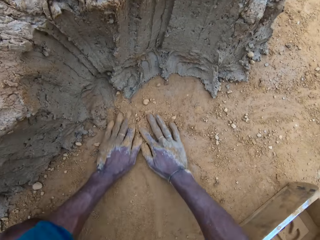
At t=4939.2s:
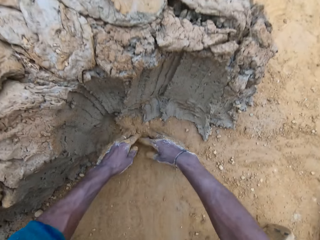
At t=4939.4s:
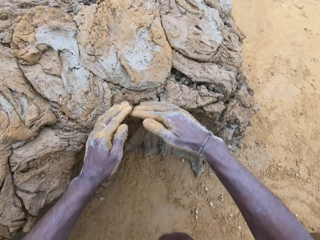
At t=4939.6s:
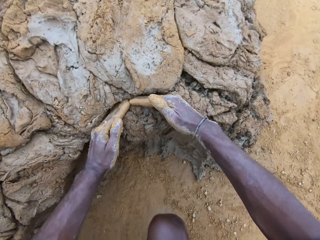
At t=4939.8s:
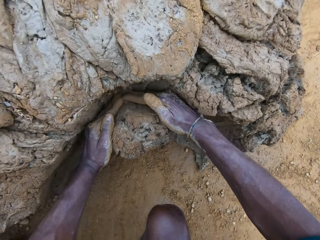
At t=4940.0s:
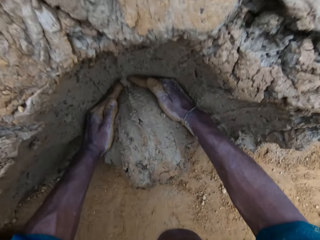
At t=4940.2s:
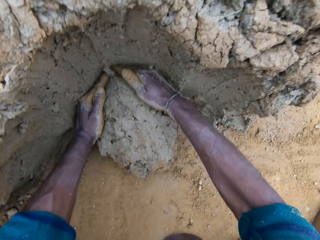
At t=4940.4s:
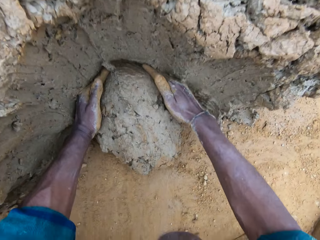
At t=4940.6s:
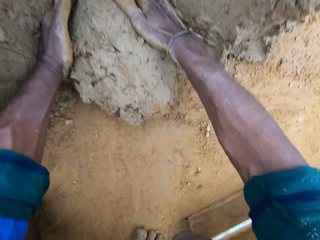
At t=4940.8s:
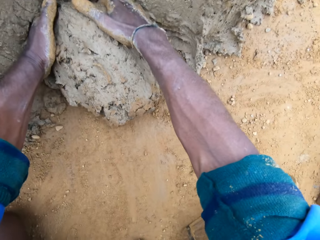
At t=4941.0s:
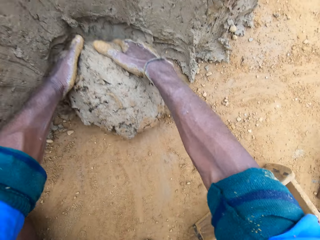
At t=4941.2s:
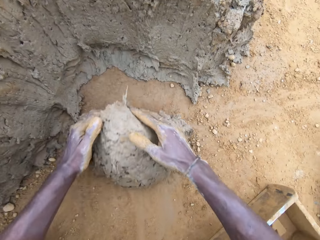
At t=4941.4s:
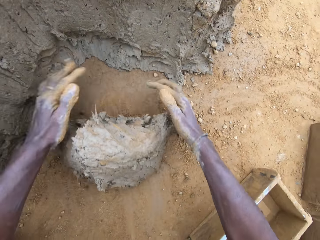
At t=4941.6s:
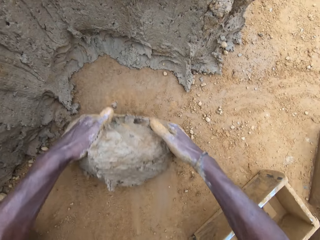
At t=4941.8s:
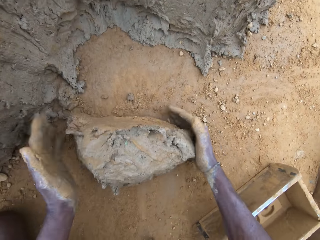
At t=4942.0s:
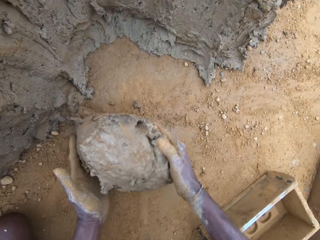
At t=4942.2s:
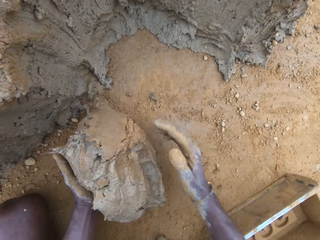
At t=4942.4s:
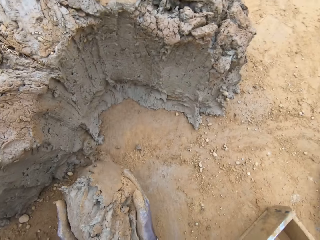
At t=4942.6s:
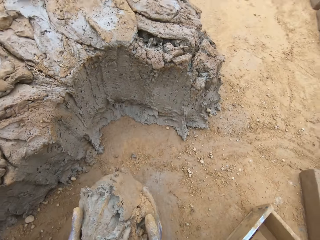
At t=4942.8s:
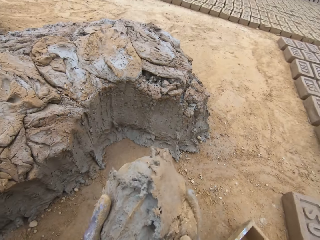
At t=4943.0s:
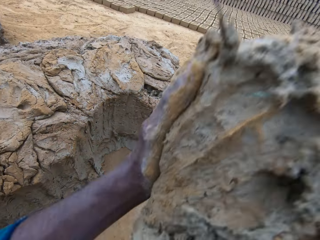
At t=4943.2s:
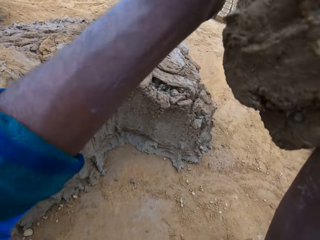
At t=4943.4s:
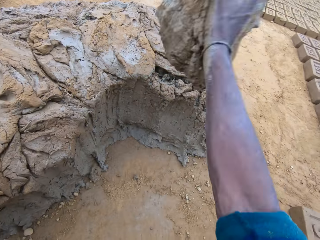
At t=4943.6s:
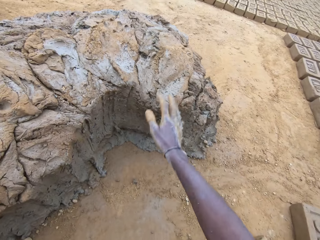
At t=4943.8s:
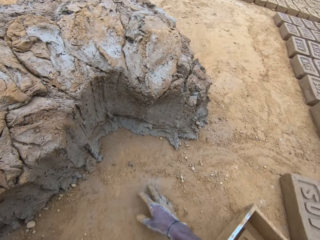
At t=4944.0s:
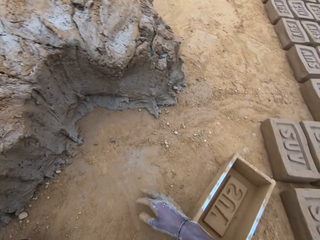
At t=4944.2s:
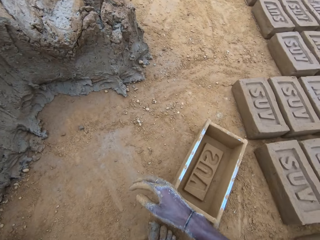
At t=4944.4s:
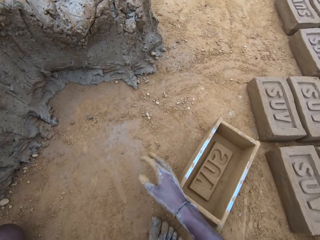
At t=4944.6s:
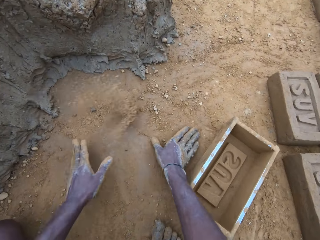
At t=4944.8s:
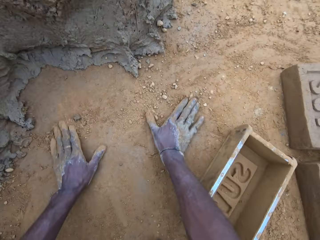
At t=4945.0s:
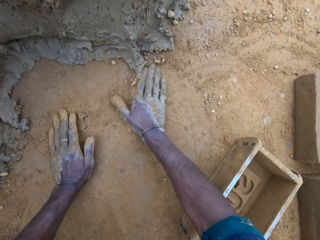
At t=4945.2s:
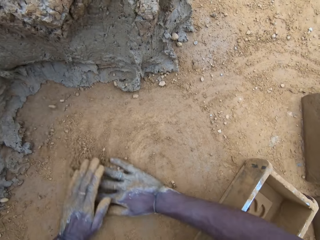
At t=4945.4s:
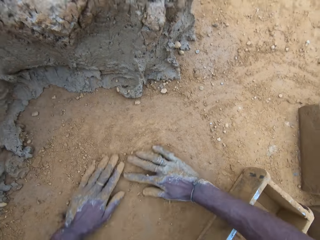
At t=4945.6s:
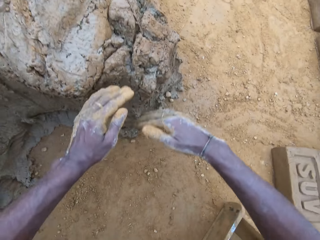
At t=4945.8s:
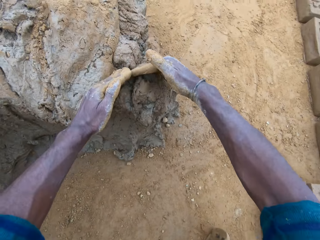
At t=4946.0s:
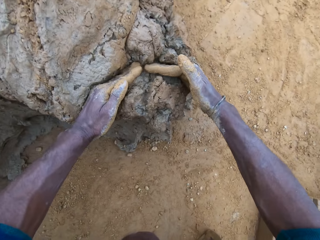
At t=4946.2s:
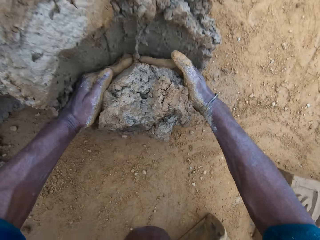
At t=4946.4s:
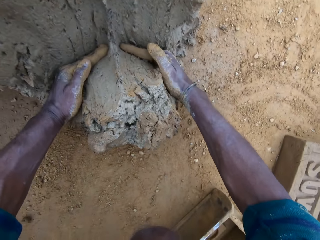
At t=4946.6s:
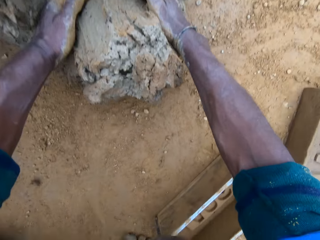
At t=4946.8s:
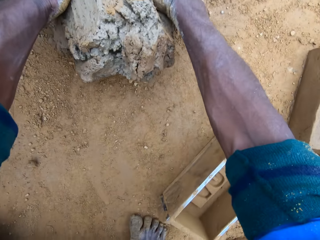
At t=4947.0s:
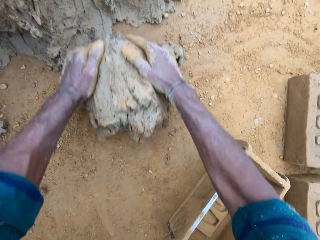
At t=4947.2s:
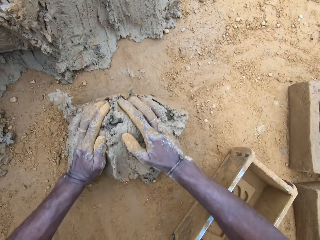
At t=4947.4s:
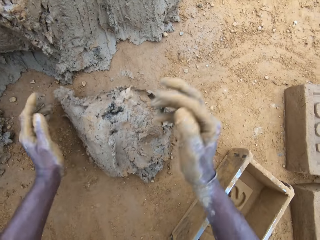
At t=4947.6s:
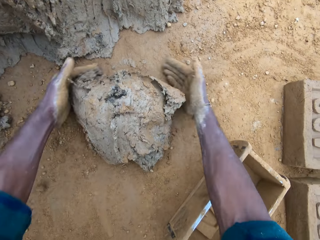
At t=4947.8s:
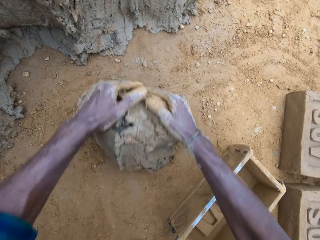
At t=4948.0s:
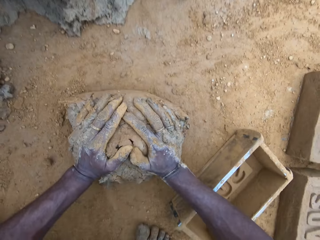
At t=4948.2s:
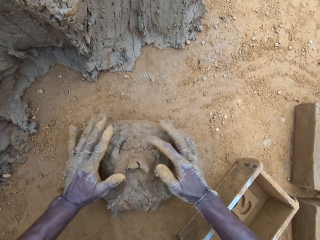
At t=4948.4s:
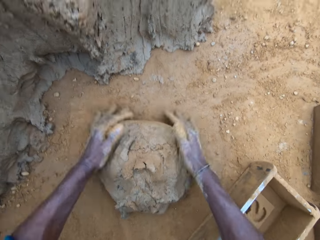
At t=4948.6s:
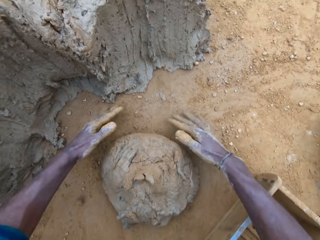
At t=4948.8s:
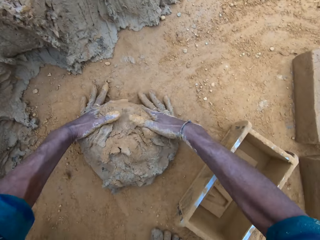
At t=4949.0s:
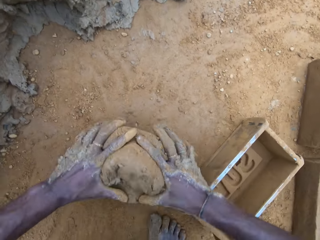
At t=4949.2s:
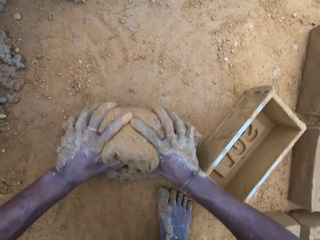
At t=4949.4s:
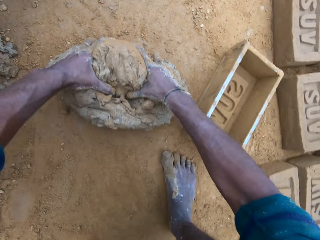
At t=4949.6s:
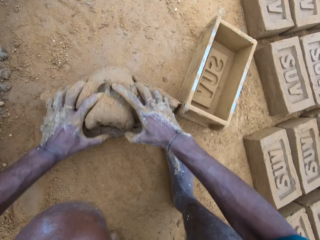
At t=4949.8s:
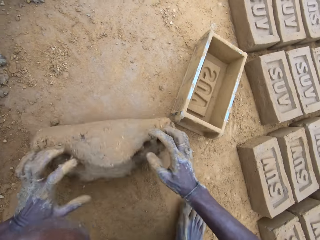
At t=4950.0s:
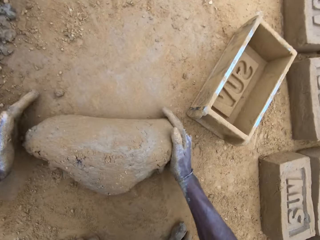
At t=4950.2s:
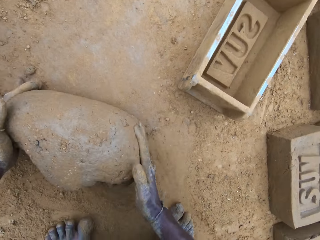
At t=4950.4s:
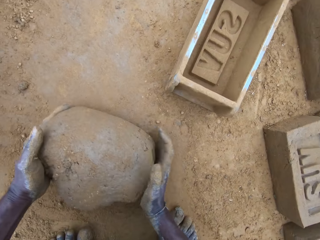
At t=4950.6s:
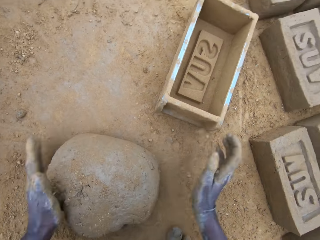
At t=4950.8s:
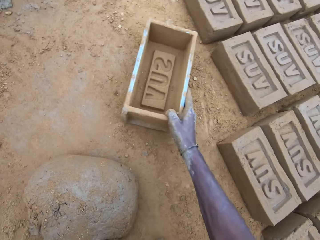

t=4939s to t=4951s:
The camera wearer rubs his hands on the ground. He spreads the soil. He cuts wet clay from the heap of wet clay with his hand. He picks up the wet clay on the ground. He throws the wet clay on the heap of wet clay. He pours sand on the ground. He rubs his hands on the ground. He spreads the soil. He cuts wet clay from the heap of wet clay with his hand. He rolls the wet clay on the ground and moulds the mud.

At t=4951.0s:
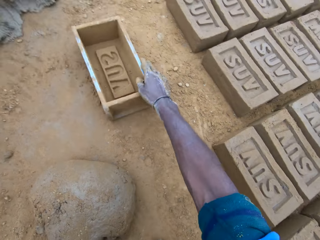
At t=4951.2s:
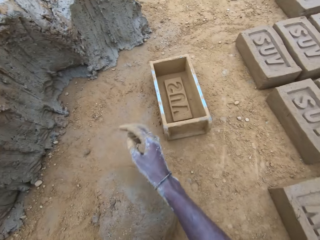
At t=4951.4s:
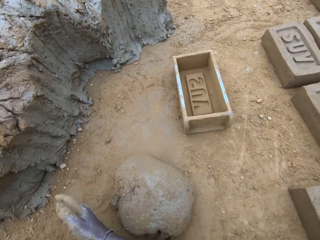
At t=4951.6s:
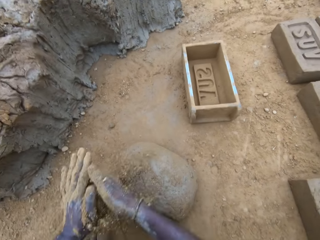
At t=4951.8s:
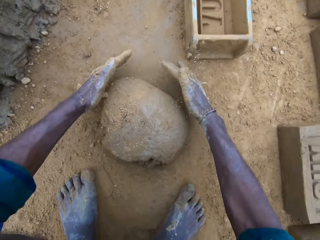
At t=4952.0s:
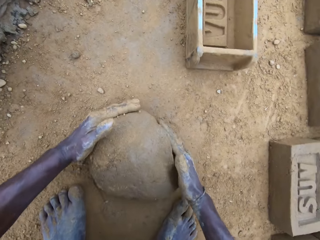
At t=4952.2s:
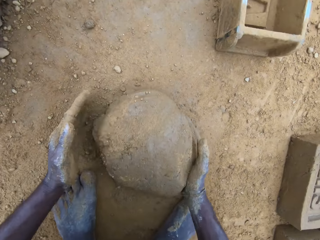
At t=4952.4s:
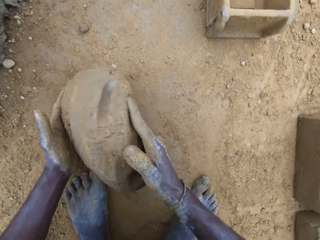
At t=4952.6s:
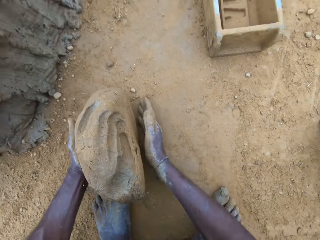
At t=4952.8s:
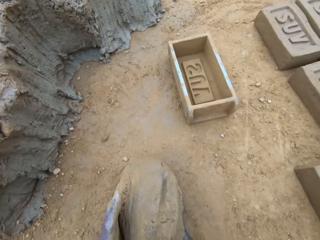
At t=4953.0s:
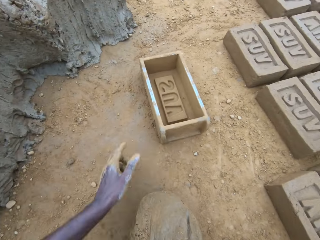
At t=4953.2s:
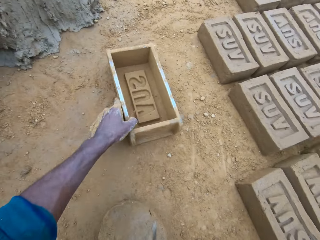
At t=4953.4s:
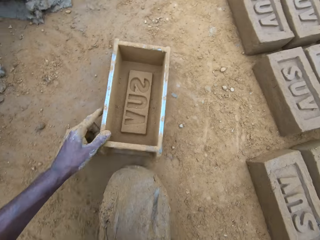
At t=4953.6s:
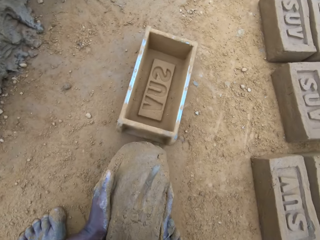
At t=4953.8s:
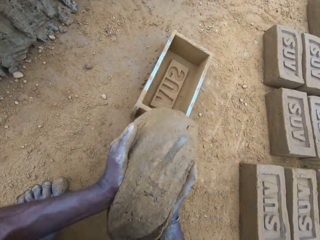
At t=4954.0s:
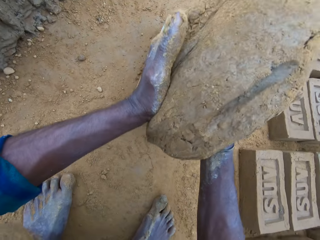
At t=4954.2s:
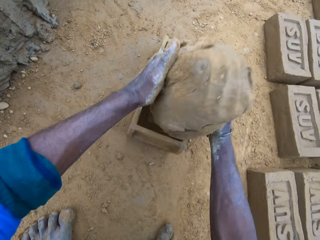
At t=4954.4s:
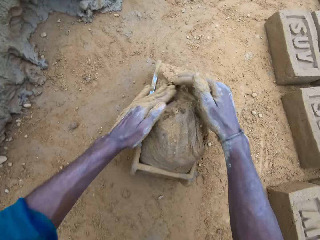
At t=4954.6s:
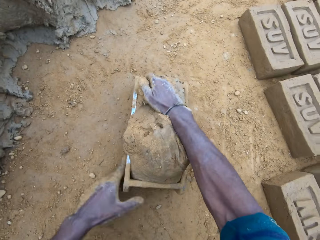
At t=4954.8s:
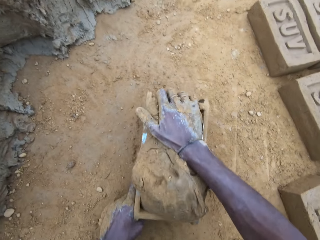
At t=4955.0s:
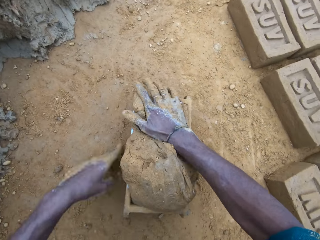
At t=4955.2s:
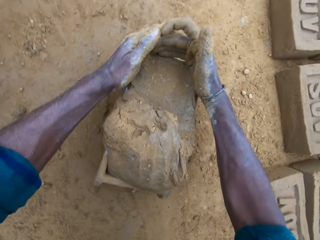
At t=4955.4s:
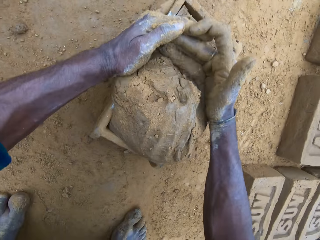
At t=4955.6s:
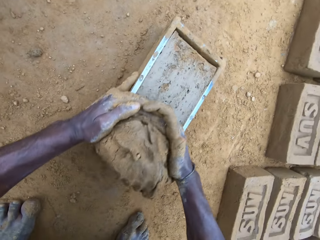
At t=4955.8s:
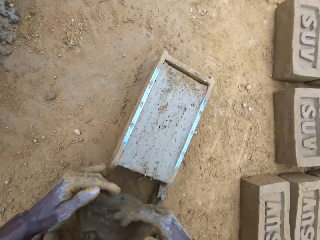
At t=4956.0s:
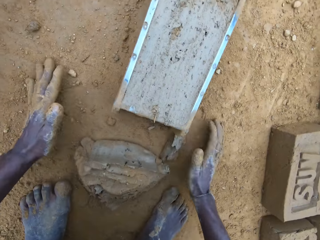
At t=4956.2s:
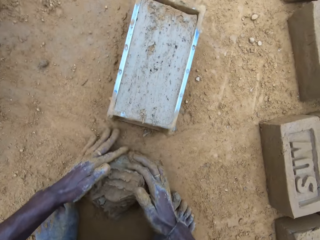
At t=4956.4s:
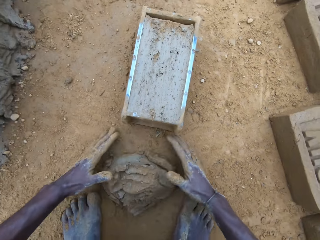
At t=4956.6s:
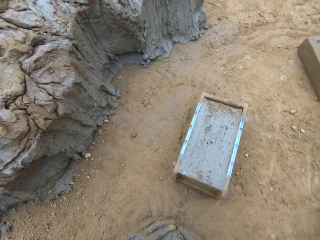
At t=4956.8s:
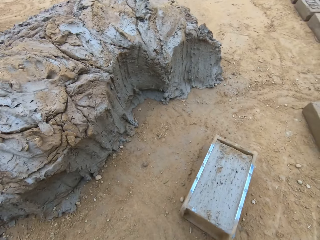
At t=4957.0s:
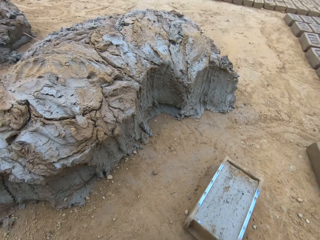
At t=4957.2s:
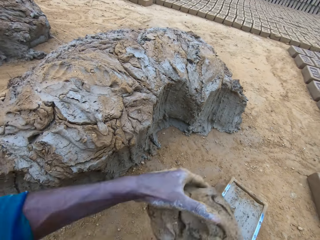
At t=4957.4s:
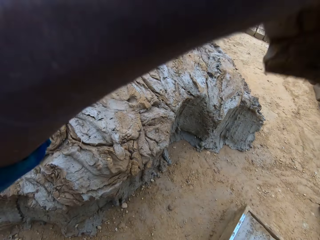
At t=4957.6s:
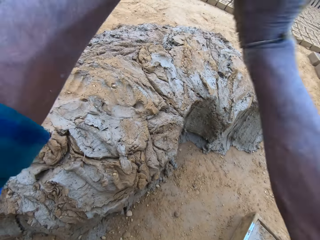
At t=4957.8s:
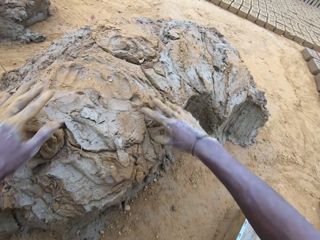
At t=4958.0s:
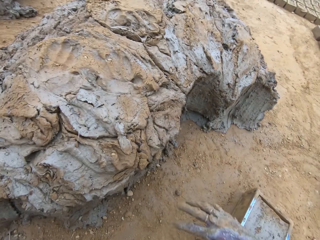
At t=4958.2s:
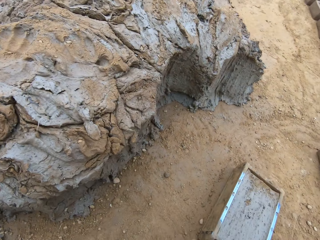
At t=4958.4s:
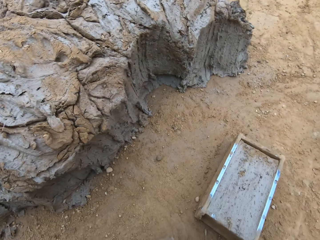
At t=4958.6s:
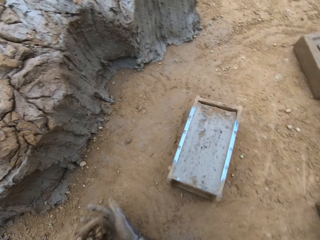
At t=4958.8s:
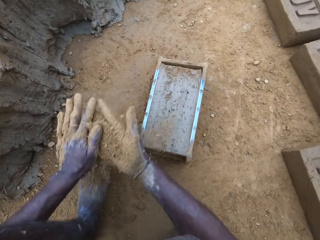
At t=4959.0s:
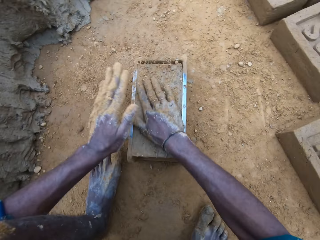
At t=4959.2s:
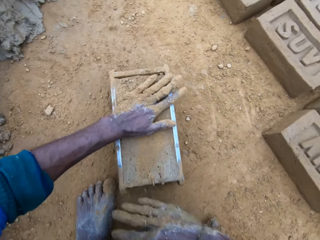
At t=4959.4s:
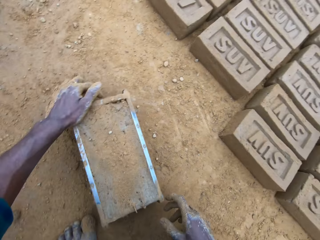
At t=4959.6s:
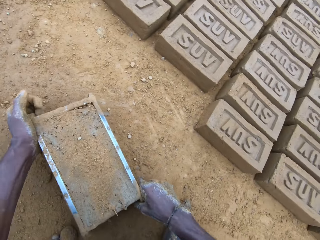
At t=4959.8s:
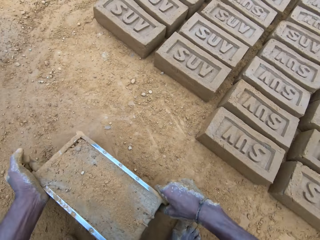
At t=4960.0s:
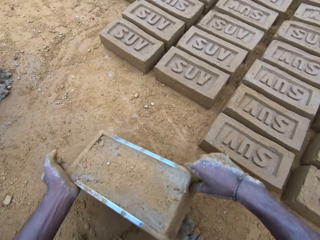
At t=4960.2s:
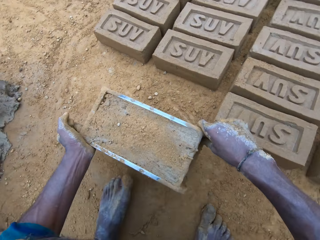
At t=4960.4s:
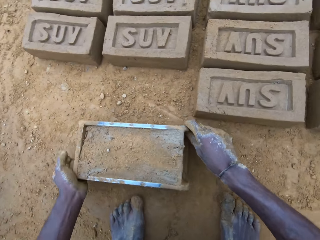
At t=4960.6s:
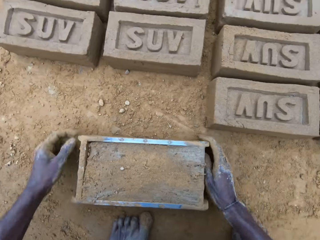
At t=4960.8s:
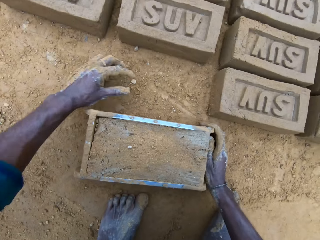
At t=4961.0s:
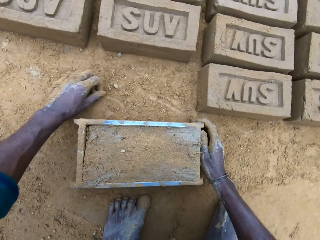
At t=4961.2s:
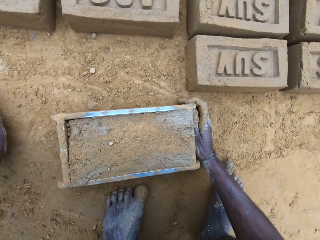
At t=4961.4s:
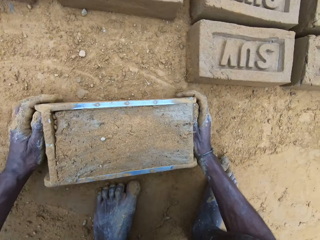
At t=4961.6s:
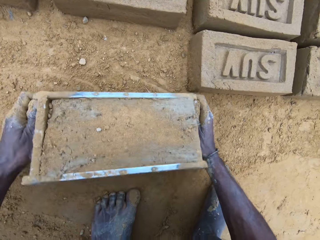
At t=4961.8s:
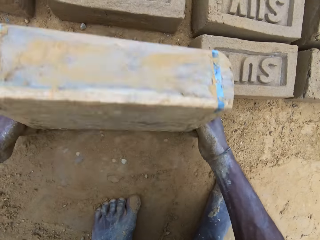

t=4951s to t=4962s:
The camera wearer moves the brick mold away. They pour sand on the wet clay. They pick up the wet clay on the ground. They move the brick mold closer. They put the wet clay in the brick mold. They adjust the brick mold. They remove the excess wet clay in the brick mold. They pick the excess wet clay on the ground. They throw the excess wet clay on the heap of wet clay. They pour sand on the wet clay in the brick mold. They move the brick mold. They toss some stones away.
